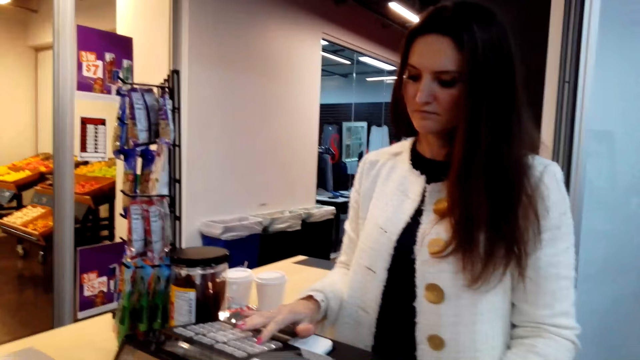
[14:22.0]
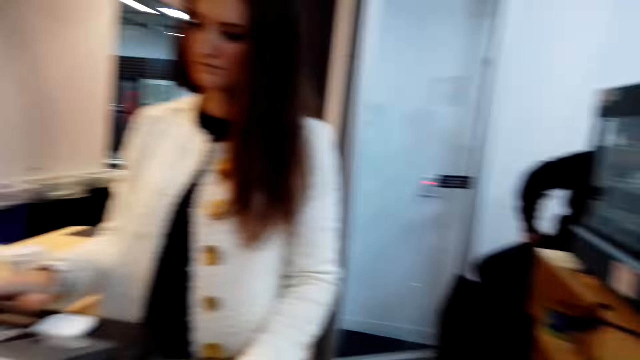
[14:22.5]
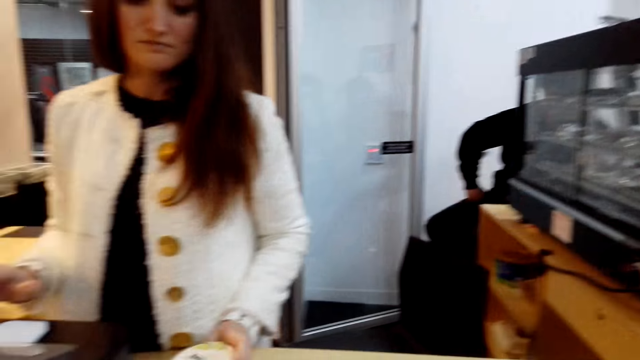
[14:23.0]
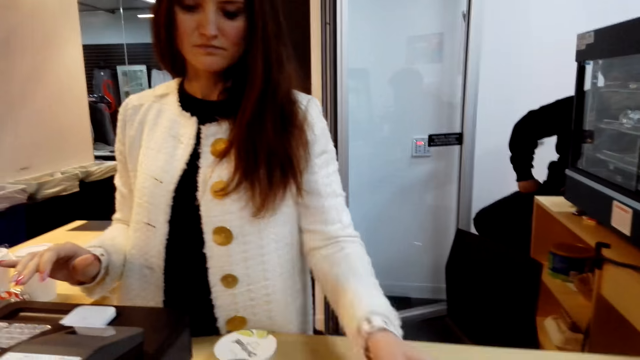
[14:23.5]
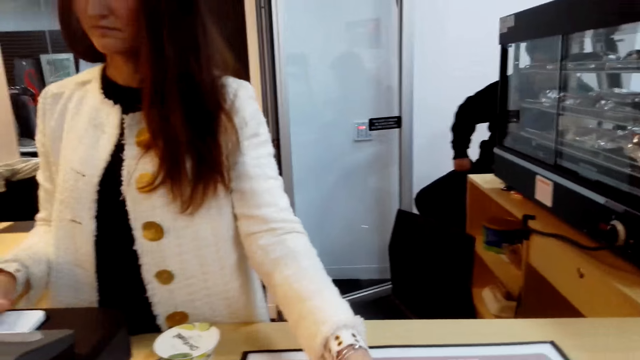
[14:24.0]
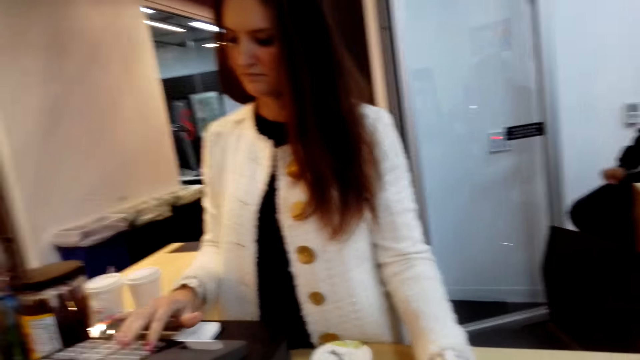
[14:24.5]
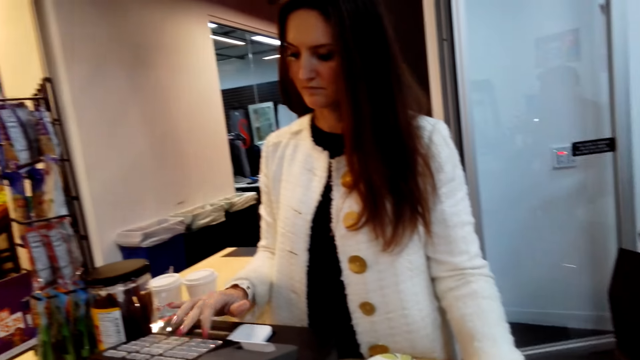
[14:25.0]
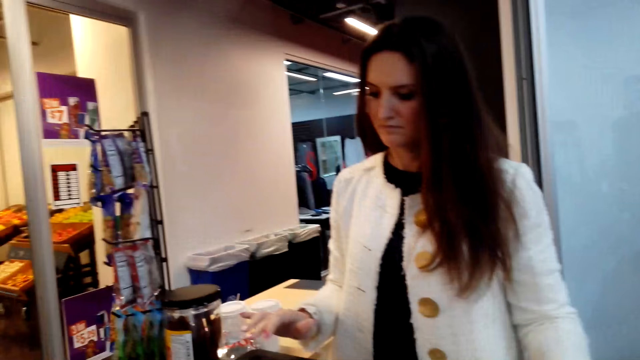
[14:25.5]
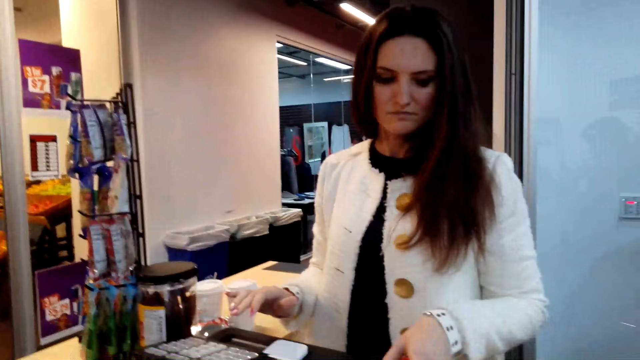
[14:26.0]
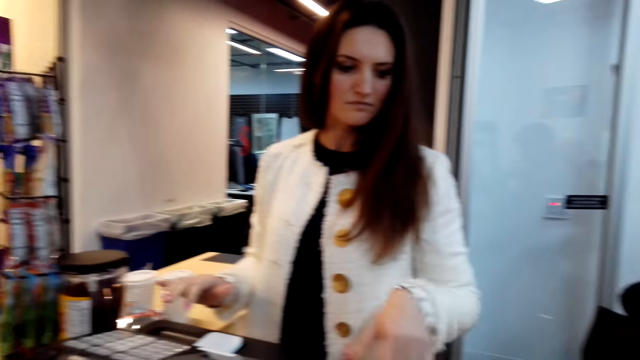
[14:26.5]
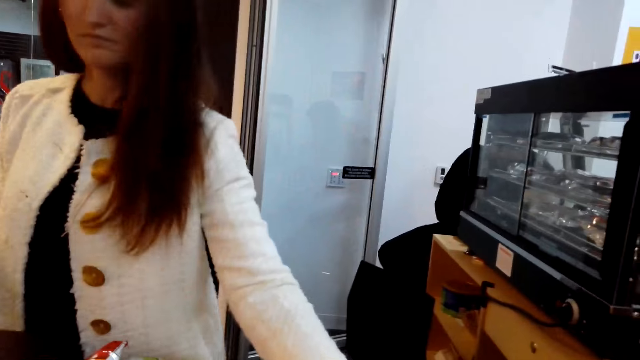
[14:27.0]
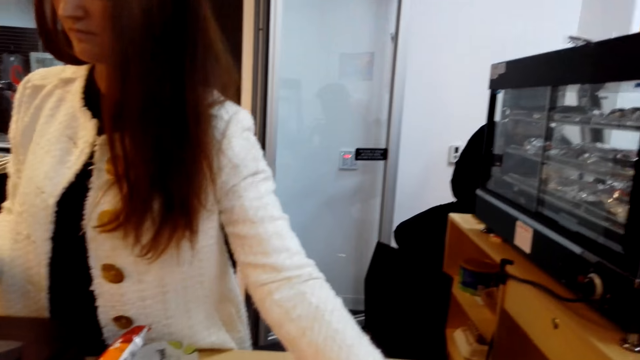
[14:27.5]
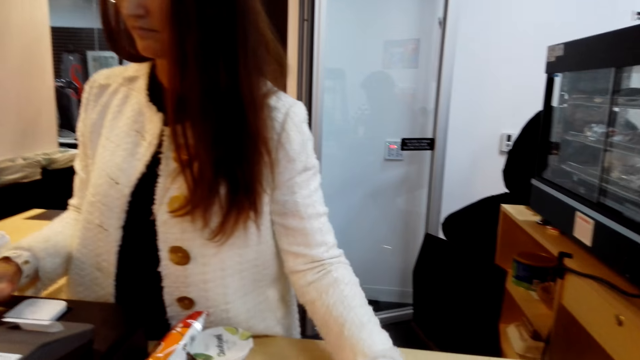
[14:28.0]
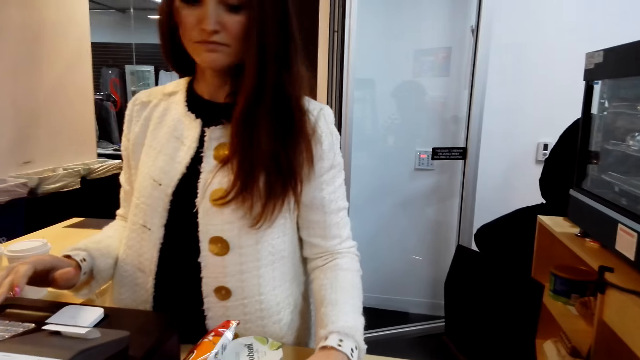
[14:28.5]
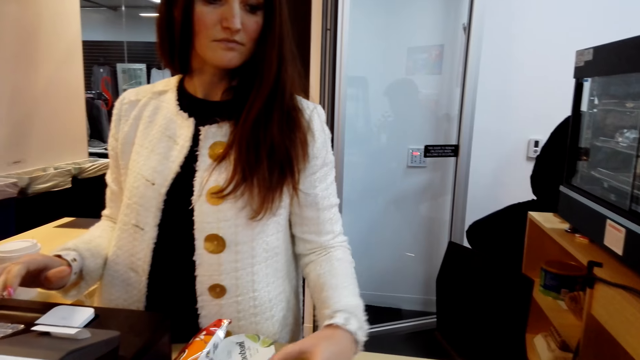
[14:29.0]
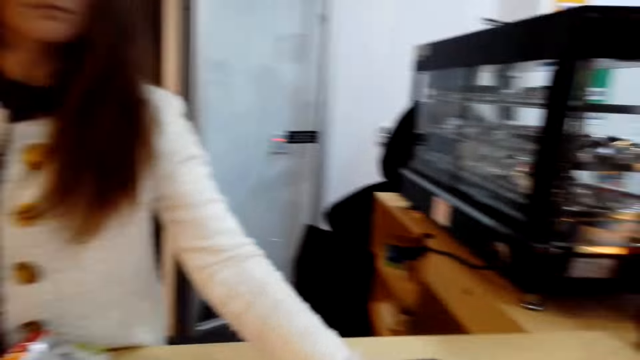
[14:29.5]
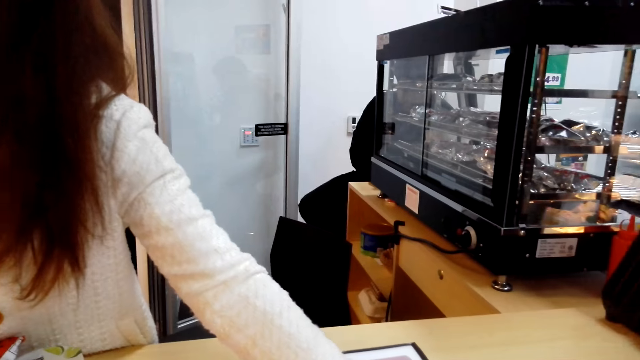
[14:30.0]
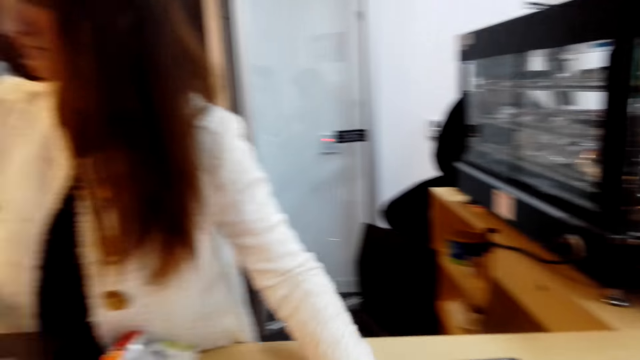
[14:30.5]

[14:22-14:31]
The cashier operates the machine, collects something, presses on the machine, moves a hand, and operates the machine.

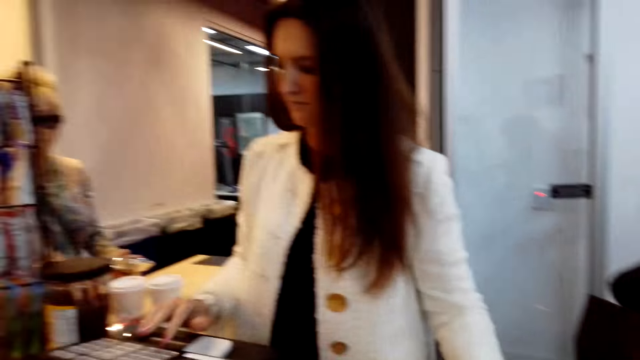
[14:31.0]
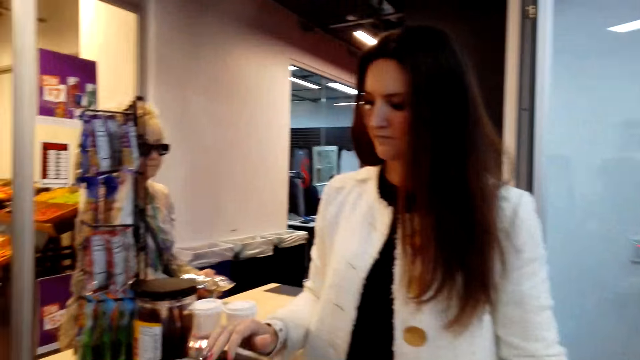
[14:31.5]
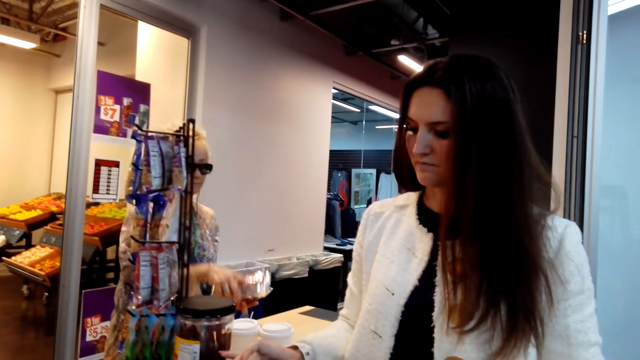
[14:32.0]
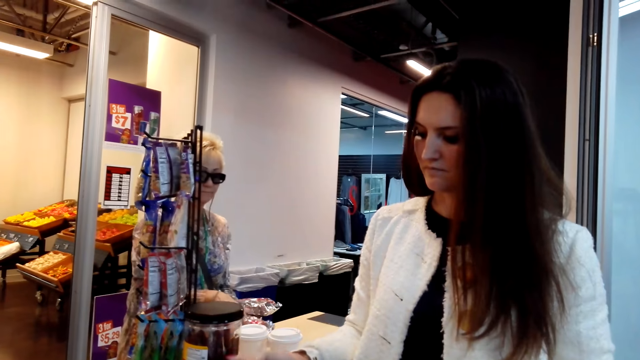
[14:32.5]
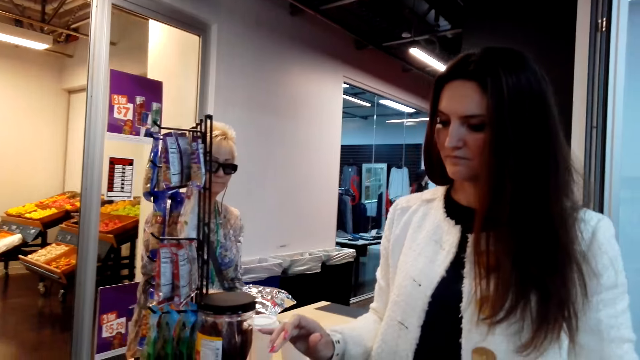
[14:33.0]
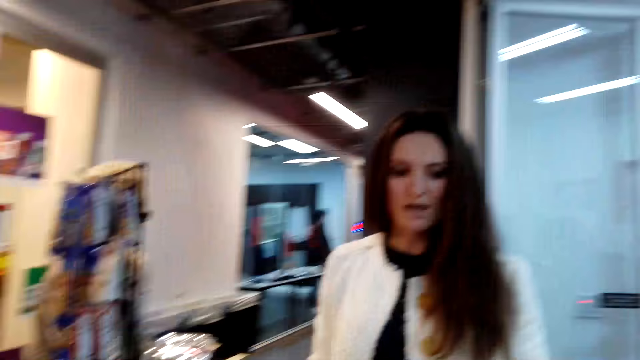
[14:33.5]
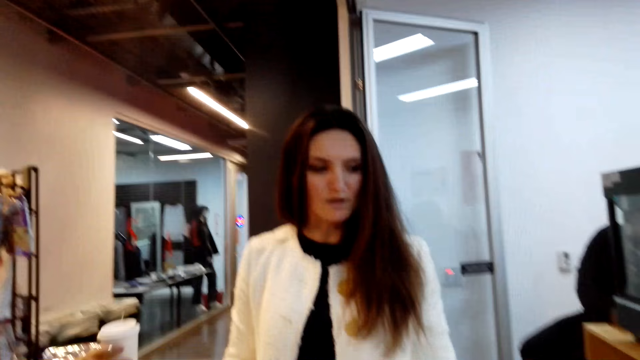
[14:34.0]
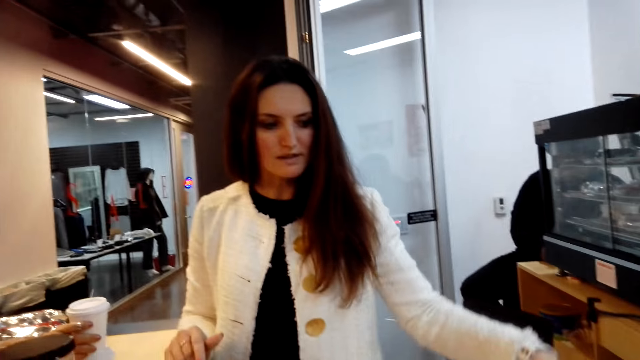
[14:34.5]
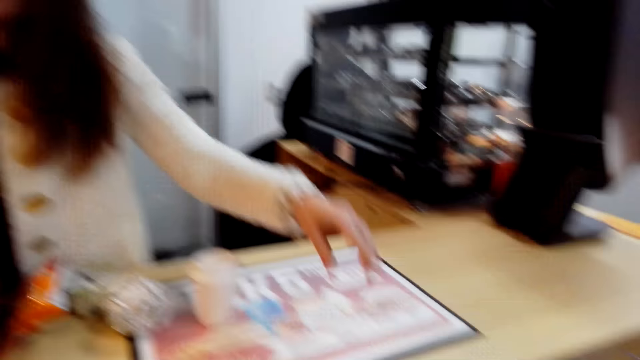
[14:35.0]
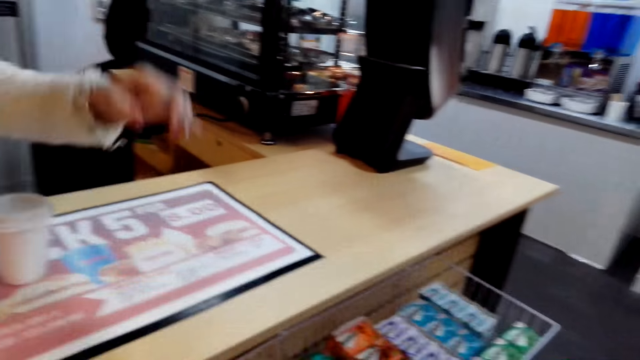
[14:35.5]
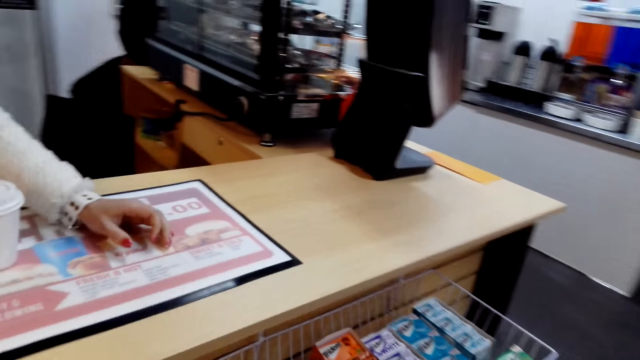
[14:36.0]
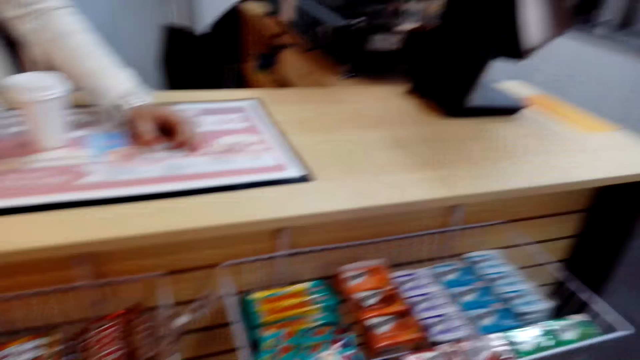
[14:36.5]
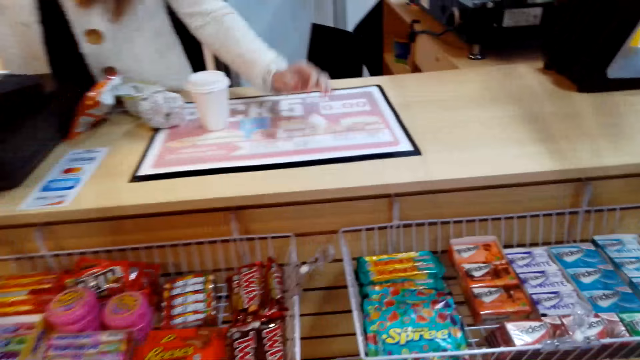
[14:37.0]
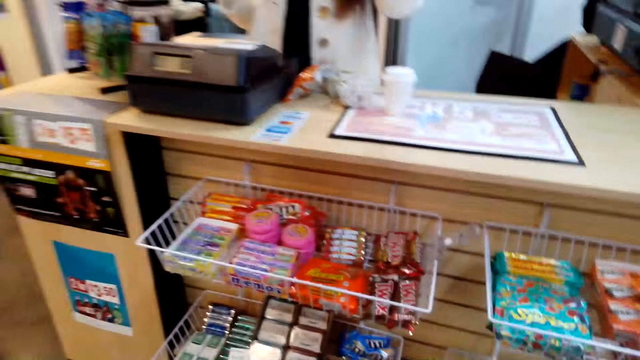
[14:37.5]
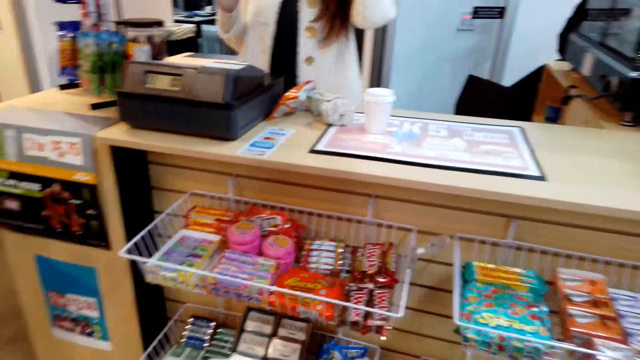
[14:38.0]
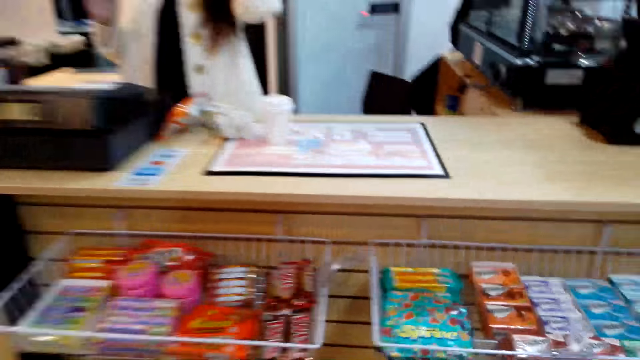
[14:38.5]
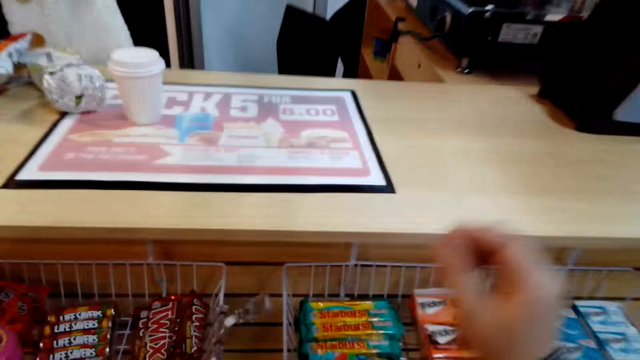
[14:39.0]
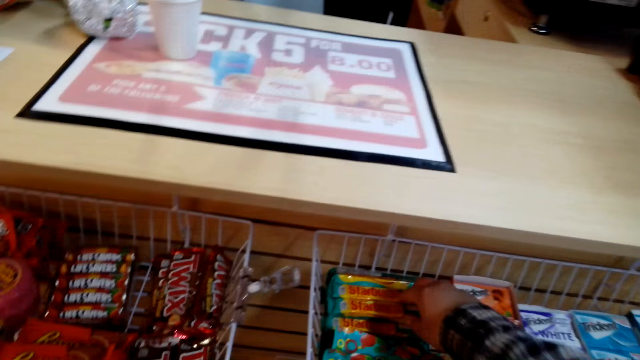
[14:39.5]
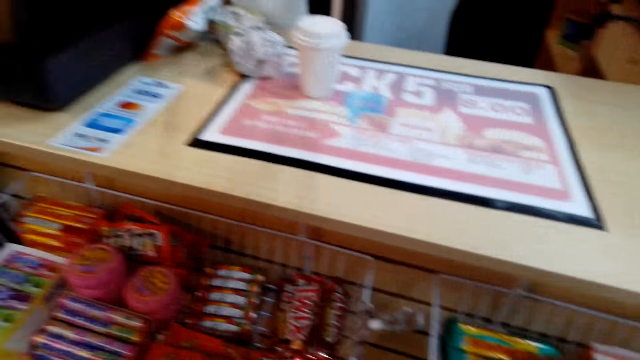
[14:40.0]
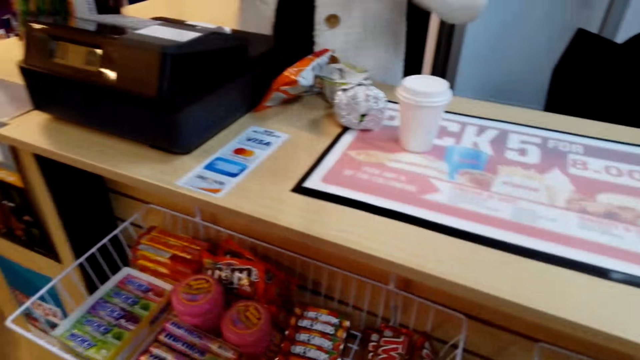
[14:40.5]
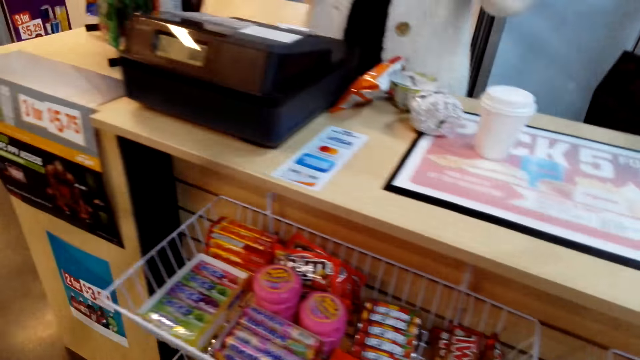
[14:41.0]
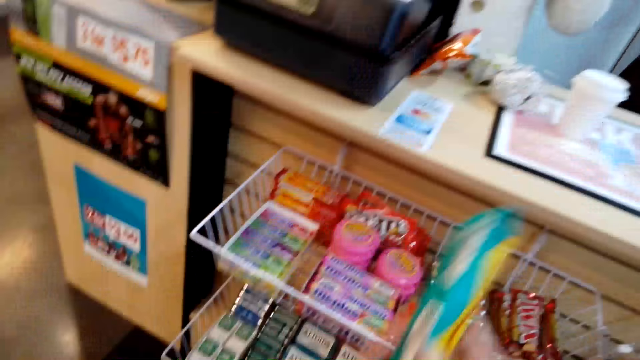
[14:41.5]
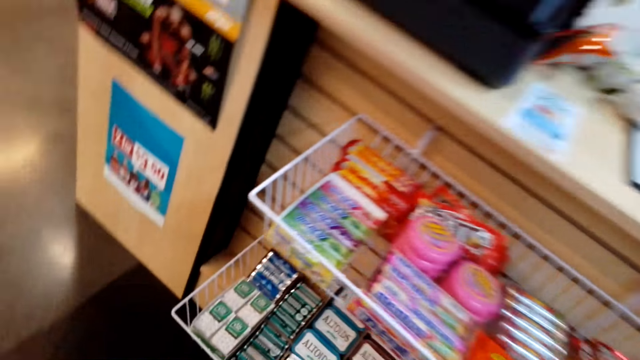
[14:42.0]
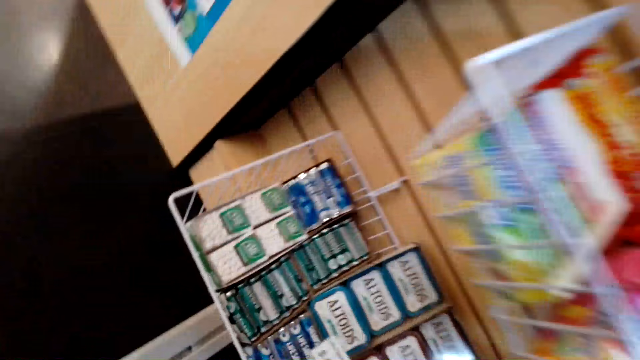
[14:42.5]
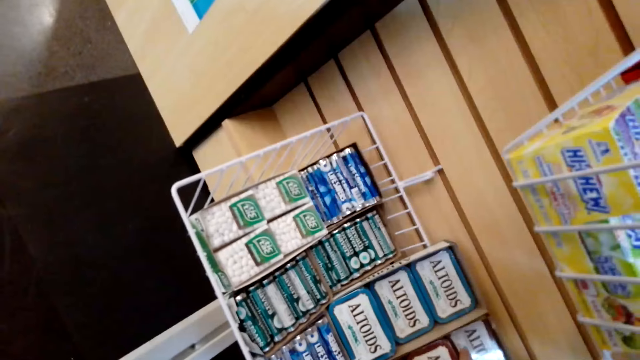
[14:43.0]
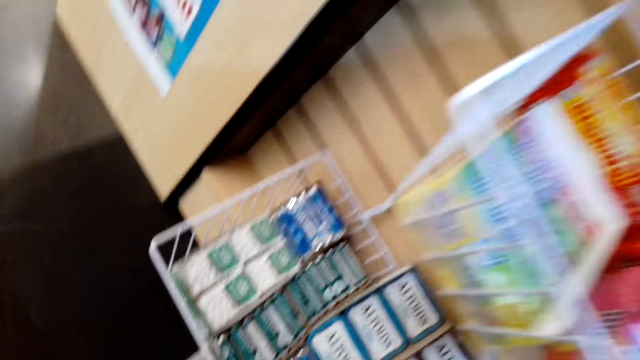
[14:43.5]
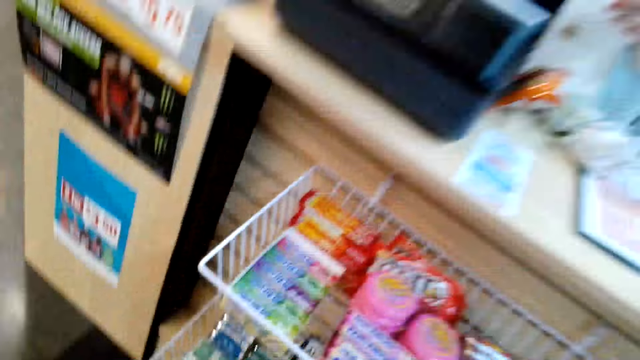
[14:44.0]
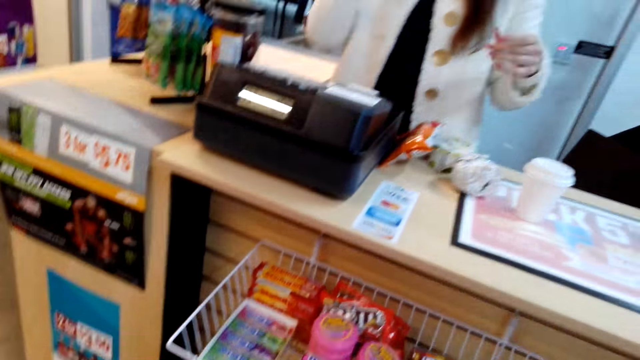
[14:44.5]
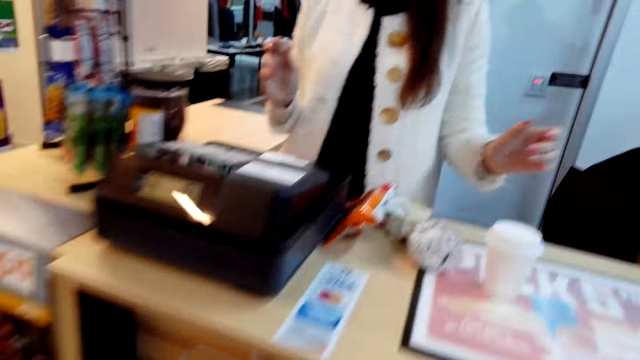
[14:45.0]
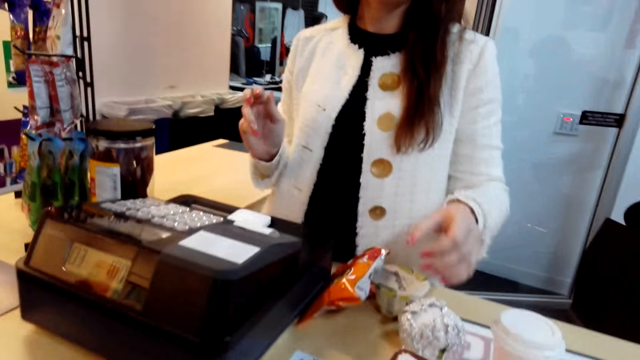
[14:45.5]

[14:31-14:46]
The cashier takes something and presses on the machine. The woman collects her stuff. The cashier moves a hand. The camera wearer looks around. They collect food stuff. They pick the food stuff.
